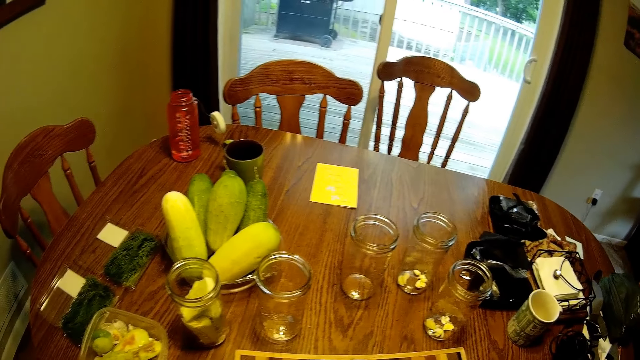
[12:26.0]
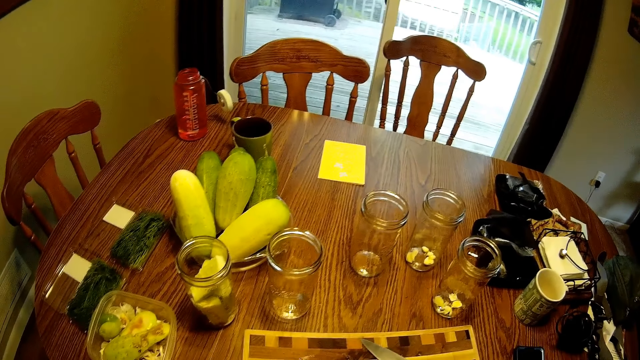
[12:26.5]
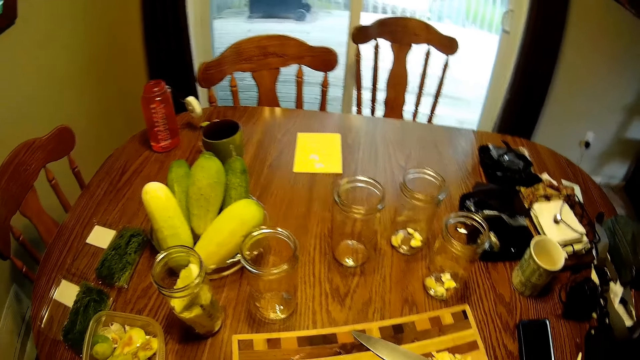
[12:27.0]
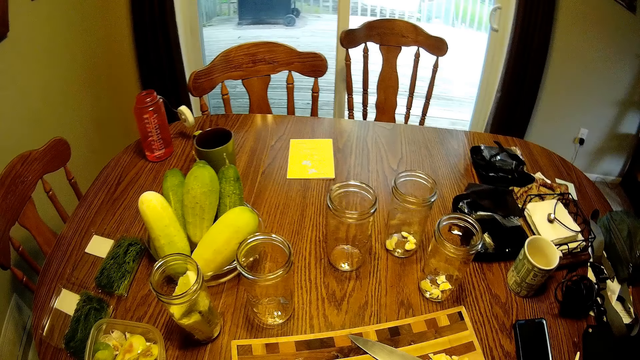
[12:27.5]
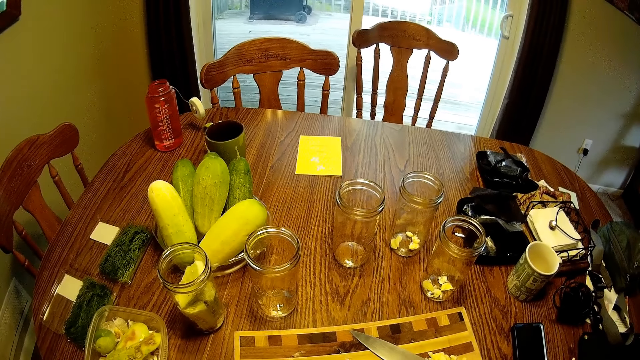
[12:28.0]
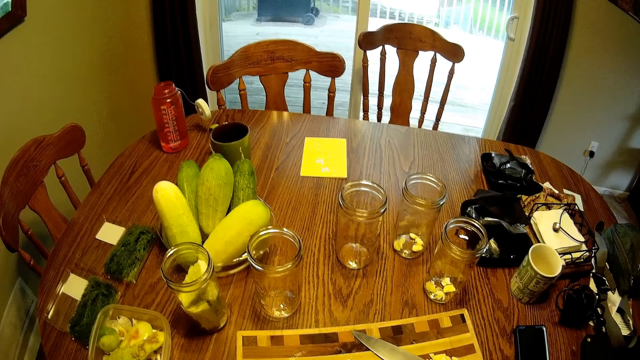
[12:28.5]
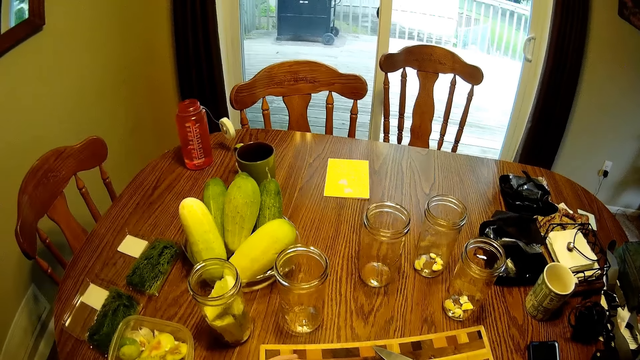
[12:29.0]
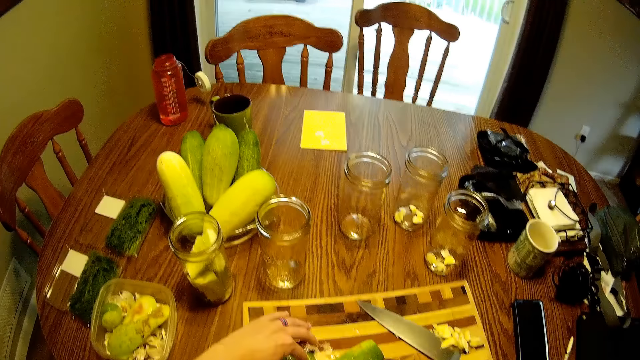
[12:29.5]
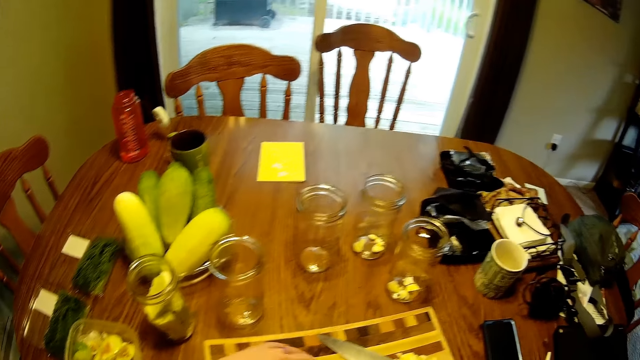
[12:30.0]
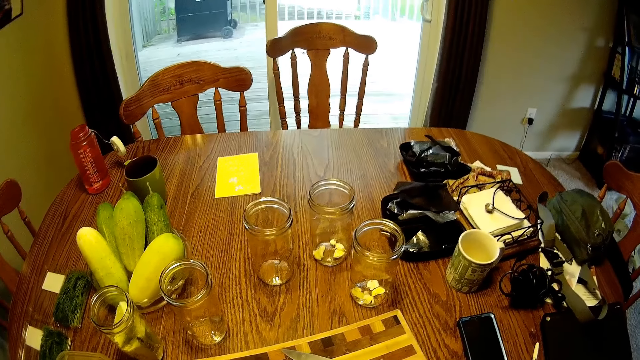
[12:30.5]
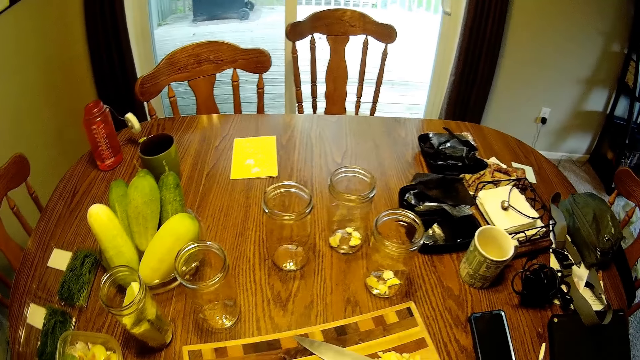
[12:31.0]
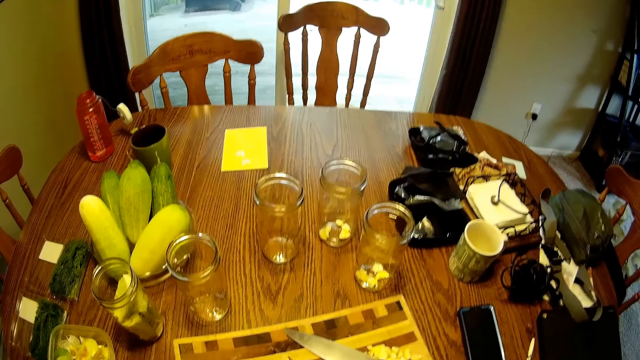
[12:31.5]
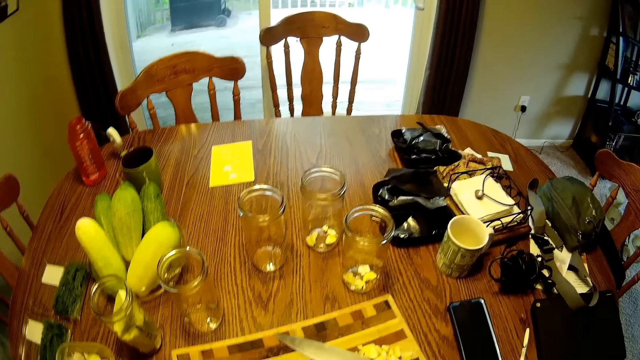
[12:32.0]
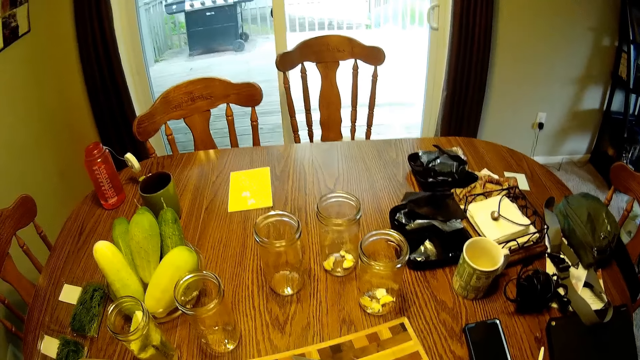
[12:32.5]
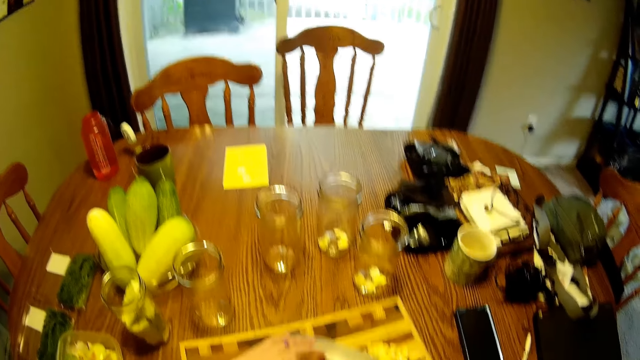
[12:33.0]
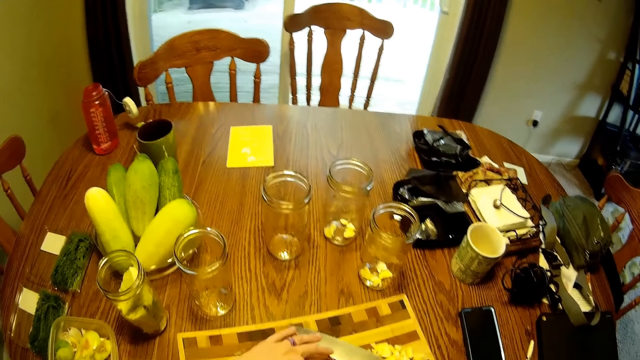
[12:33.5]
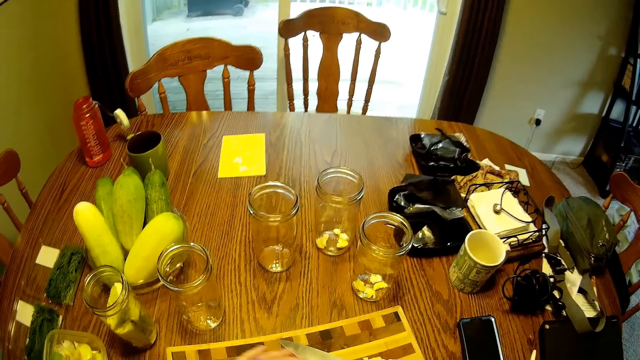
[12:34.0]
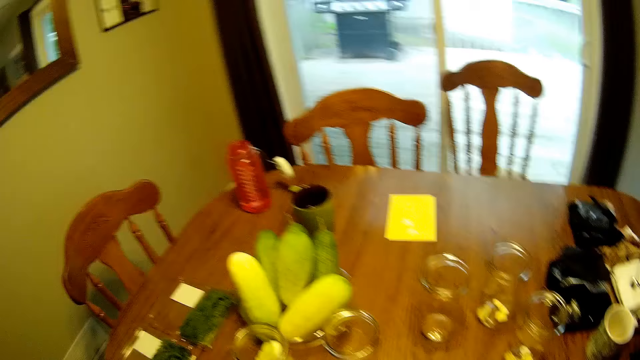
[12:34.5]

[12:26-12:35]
The camera wearer cuts fruits in the container.

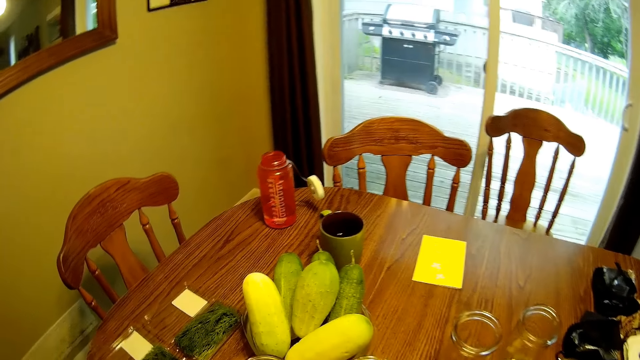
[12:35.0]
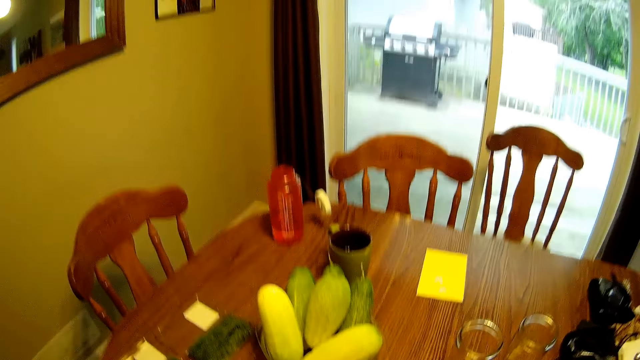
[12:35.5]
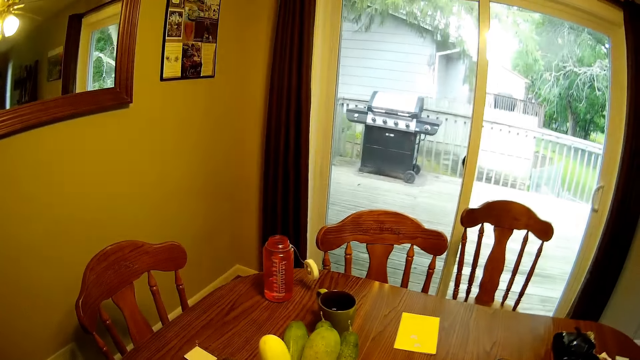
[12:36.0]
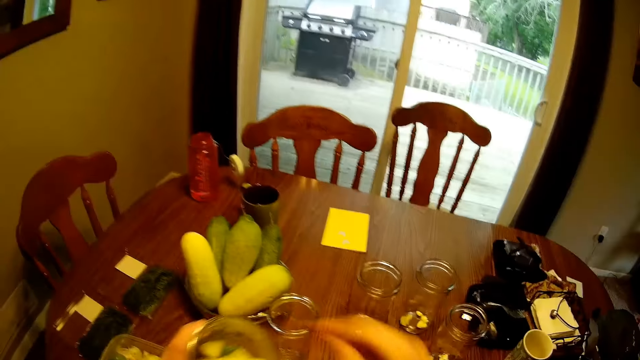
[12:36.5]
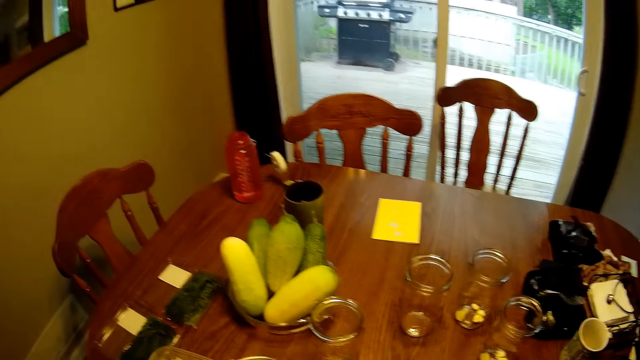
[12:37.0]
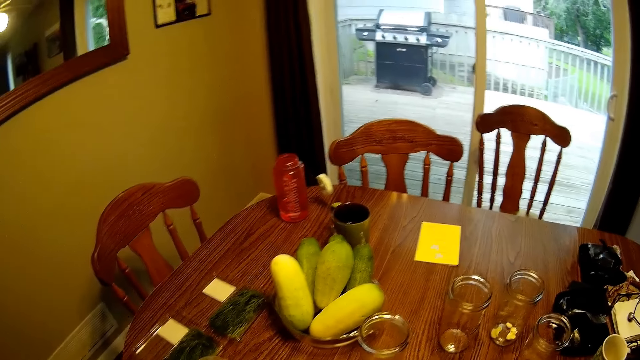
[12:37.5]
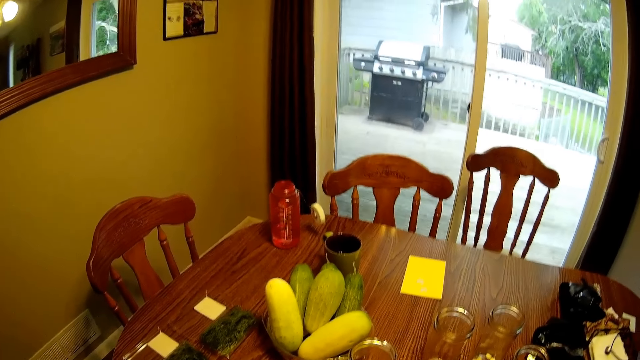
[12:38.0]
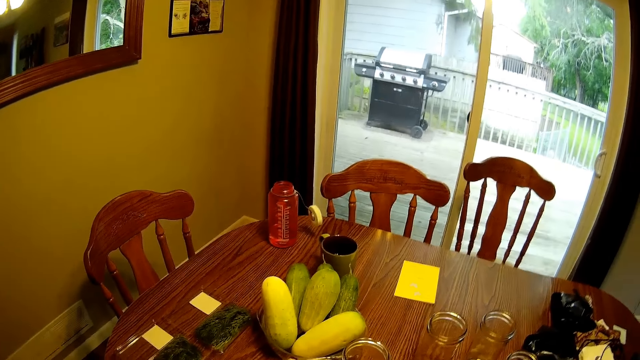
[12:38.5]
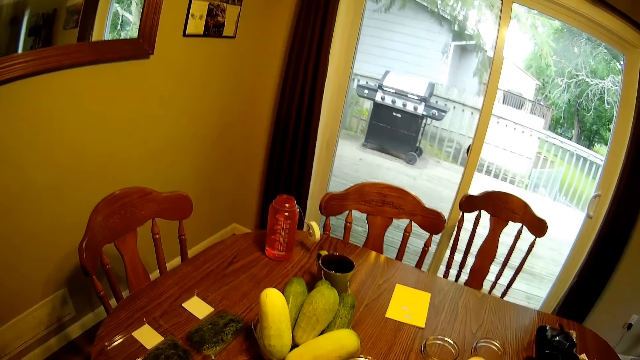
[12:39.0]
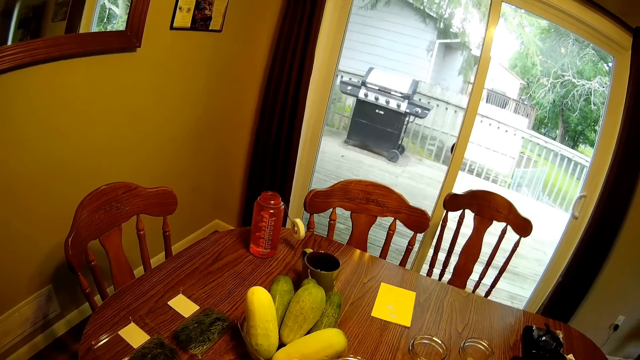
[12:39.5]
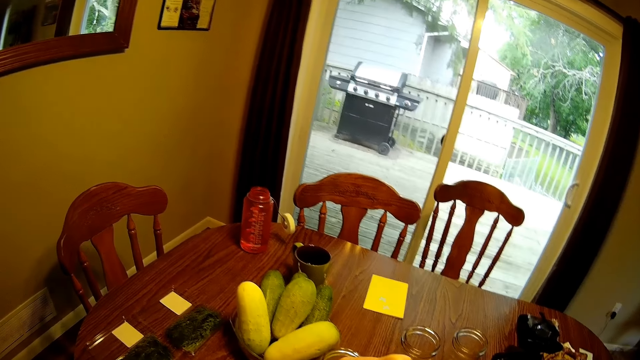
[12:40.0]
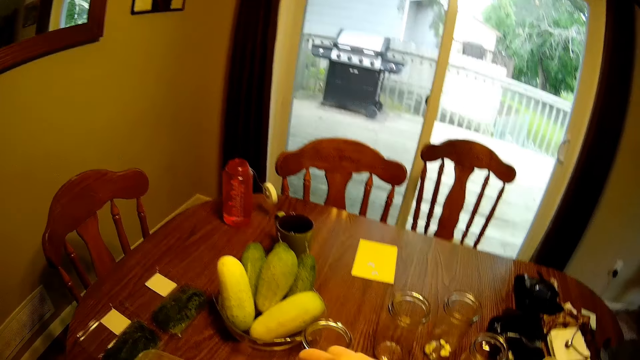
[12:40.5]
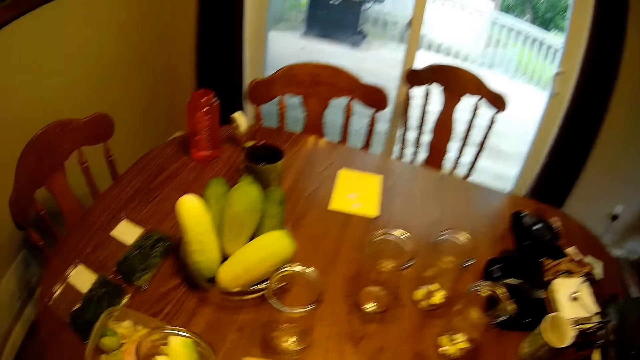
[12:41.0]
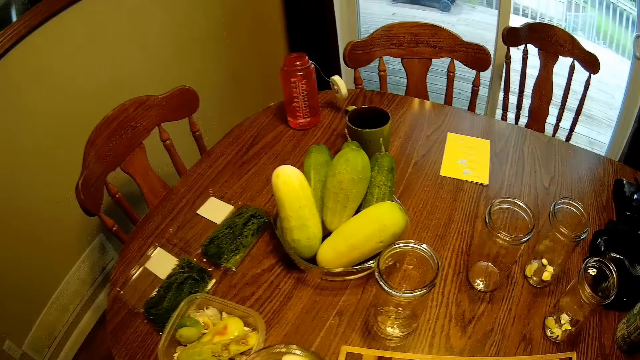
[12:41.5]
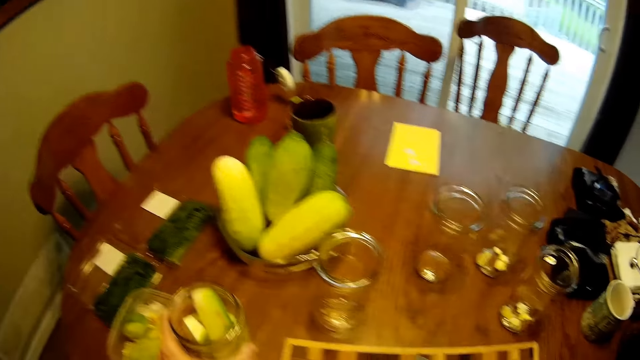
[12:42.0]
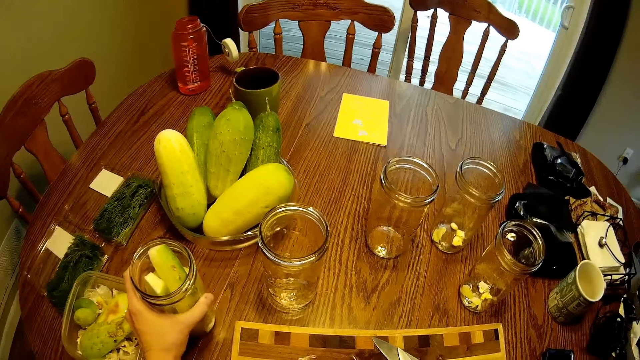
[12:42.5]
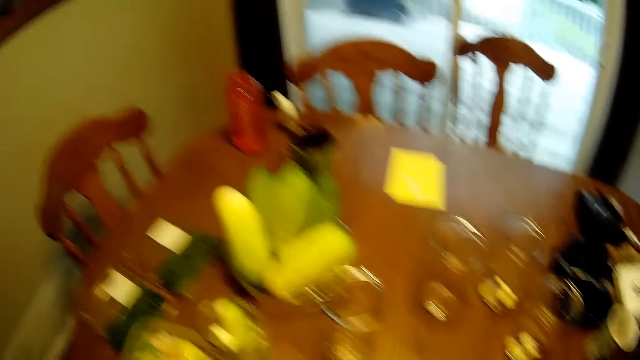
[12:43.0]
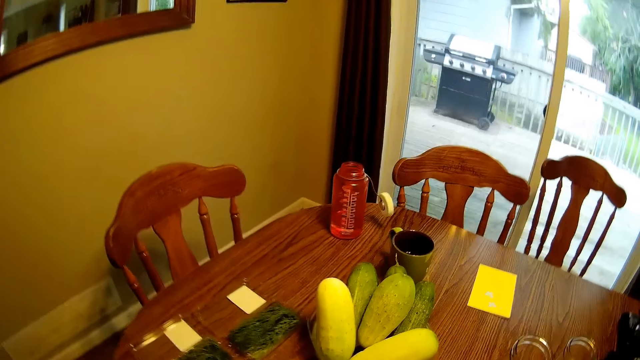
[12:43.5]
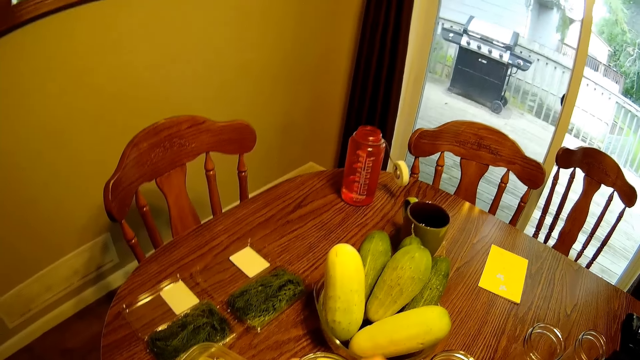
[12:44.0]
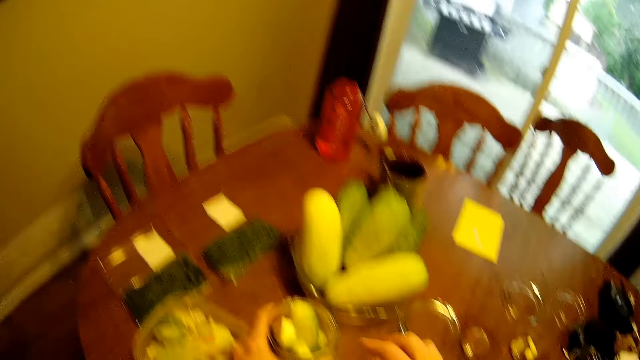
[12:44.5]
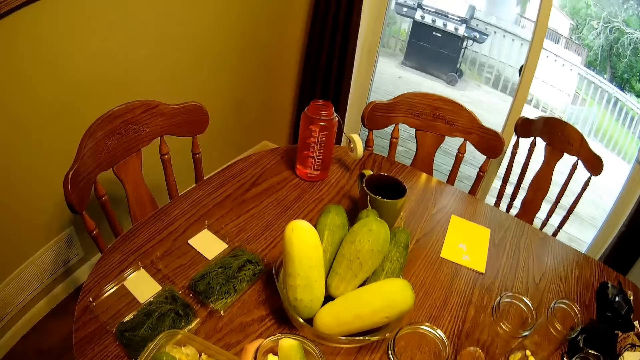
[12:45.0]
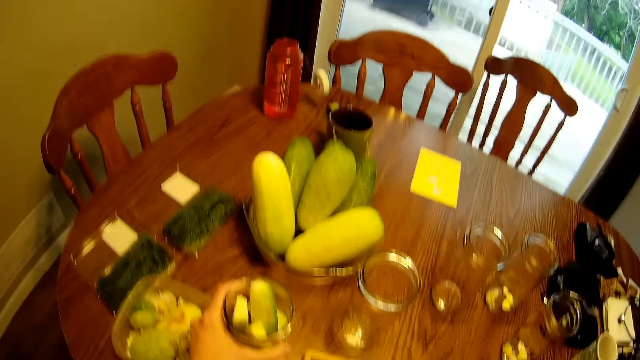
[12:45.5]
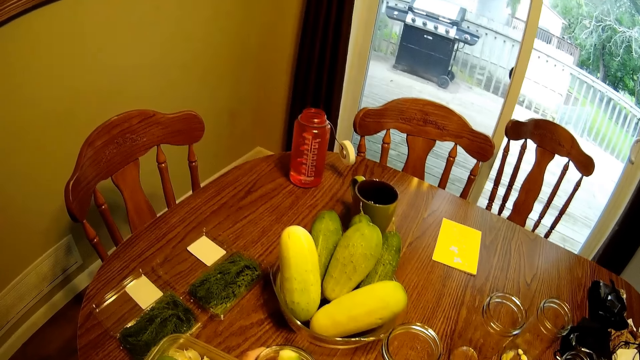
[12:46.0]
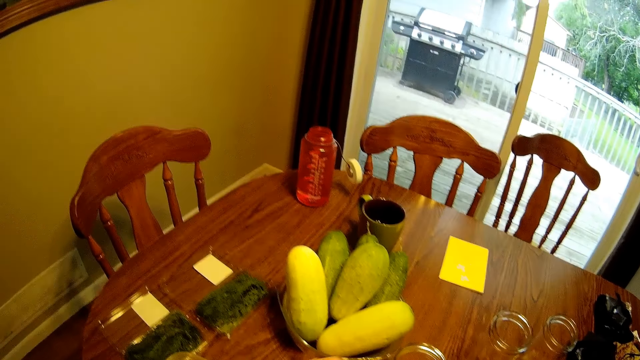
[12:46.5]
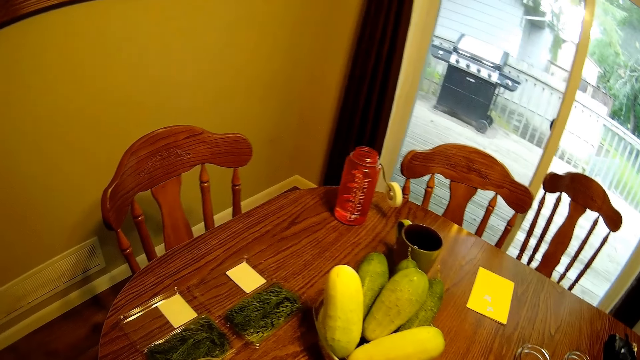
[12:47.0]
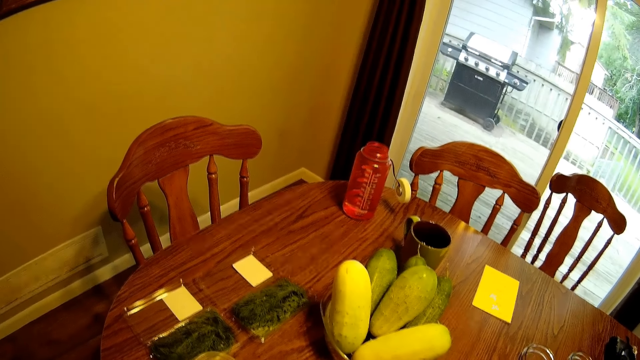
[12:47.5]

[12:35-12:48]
The camera wearer puts the fruit in the glass. They drop a fruit in the glass jar. They drop the glass jar on the dining table. They move the glass jar on the dining table.
